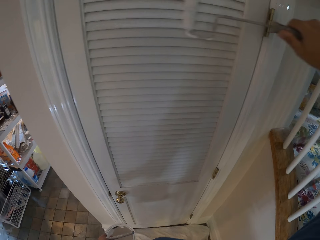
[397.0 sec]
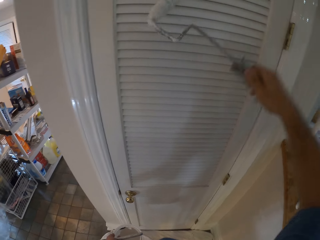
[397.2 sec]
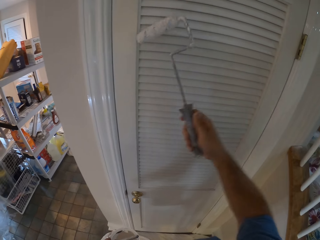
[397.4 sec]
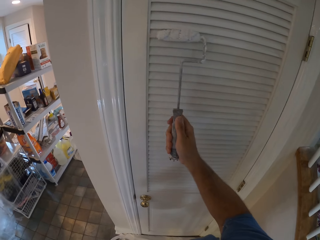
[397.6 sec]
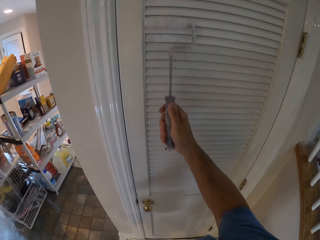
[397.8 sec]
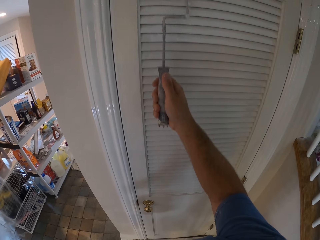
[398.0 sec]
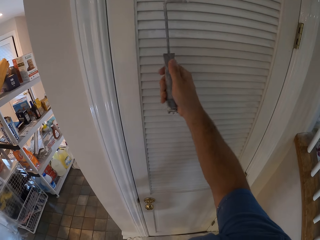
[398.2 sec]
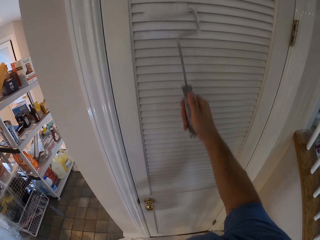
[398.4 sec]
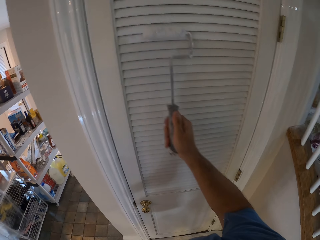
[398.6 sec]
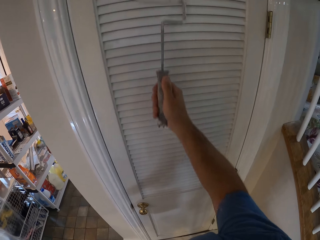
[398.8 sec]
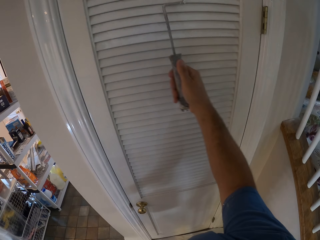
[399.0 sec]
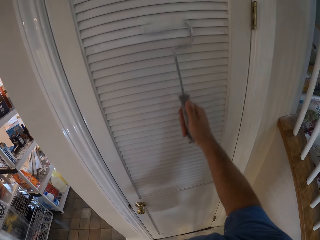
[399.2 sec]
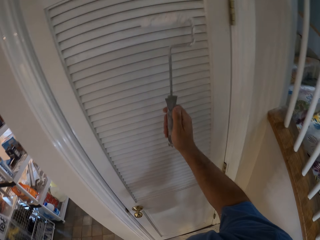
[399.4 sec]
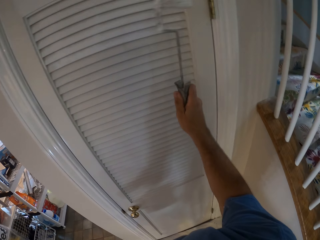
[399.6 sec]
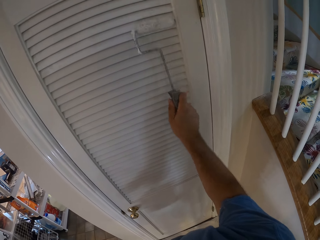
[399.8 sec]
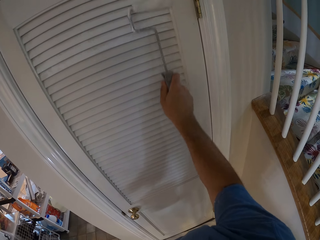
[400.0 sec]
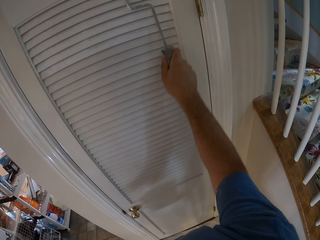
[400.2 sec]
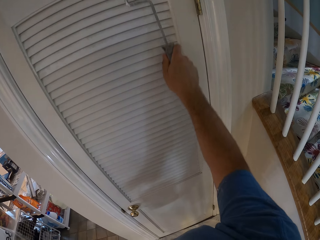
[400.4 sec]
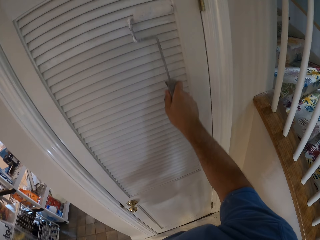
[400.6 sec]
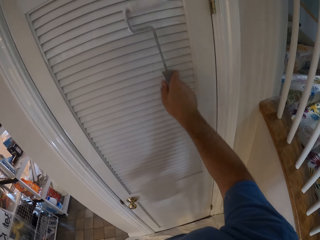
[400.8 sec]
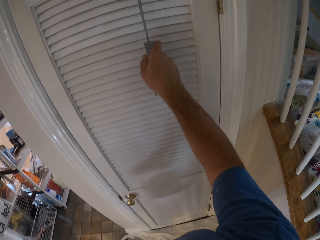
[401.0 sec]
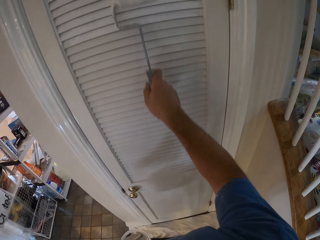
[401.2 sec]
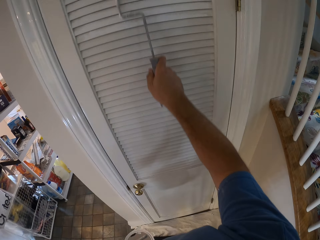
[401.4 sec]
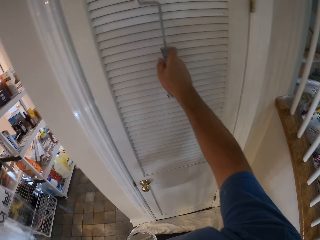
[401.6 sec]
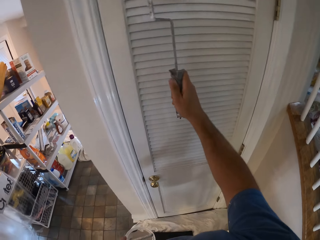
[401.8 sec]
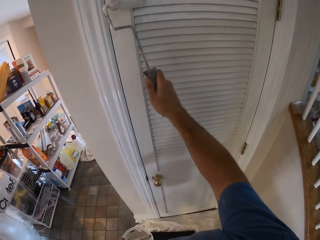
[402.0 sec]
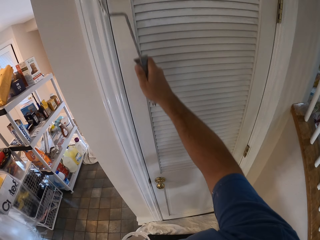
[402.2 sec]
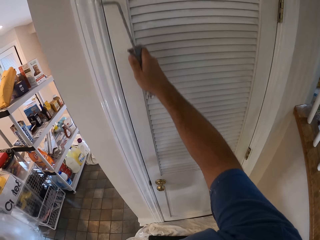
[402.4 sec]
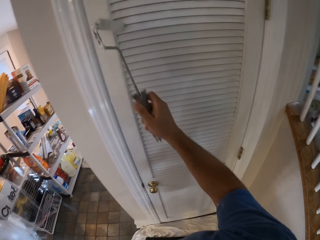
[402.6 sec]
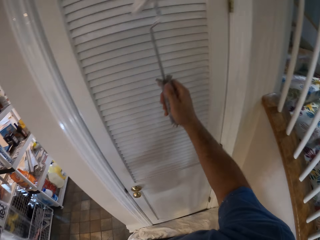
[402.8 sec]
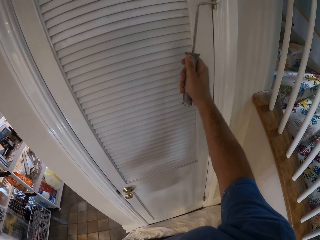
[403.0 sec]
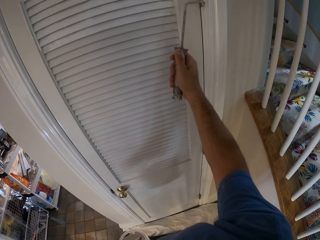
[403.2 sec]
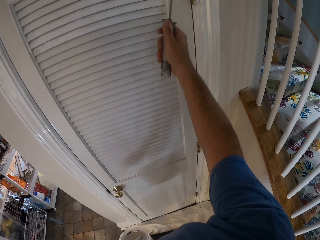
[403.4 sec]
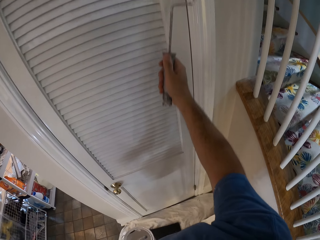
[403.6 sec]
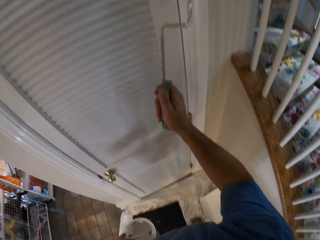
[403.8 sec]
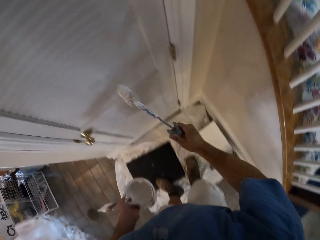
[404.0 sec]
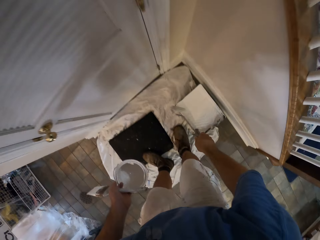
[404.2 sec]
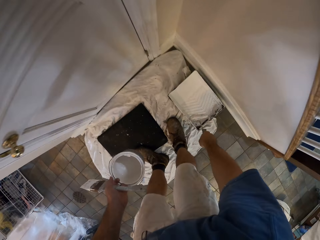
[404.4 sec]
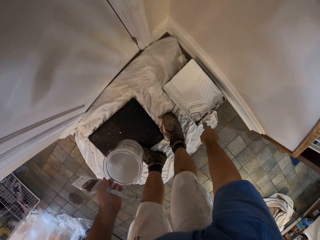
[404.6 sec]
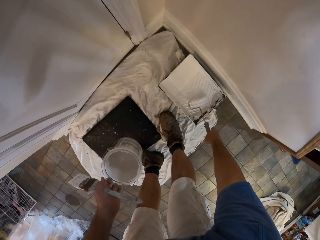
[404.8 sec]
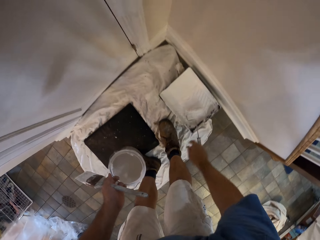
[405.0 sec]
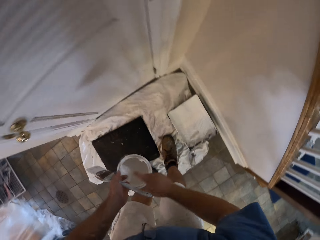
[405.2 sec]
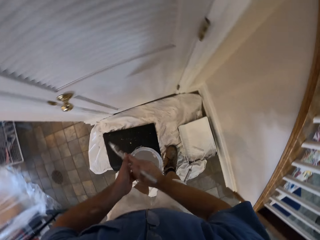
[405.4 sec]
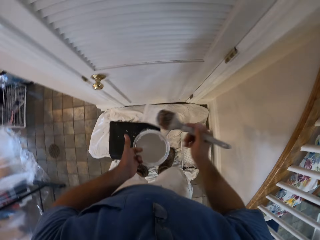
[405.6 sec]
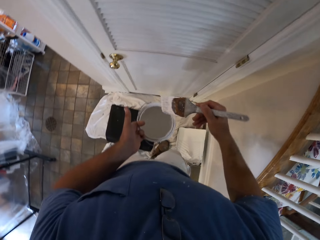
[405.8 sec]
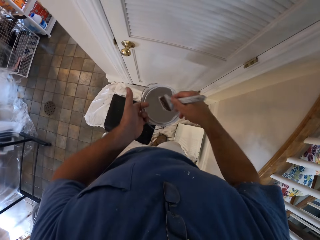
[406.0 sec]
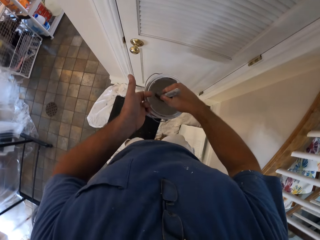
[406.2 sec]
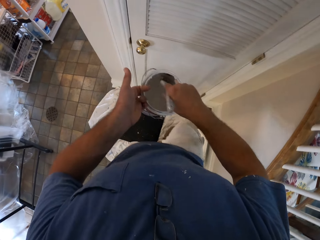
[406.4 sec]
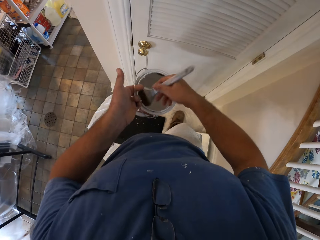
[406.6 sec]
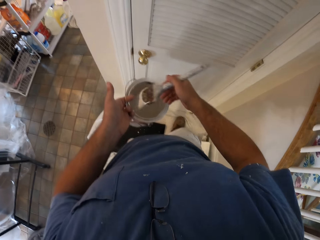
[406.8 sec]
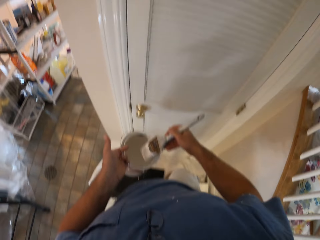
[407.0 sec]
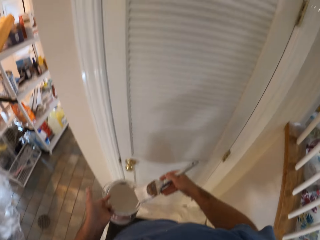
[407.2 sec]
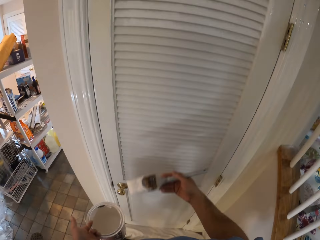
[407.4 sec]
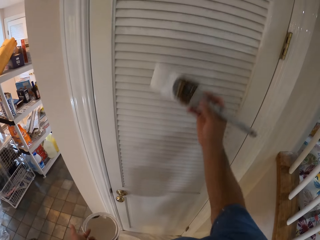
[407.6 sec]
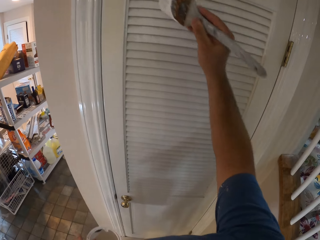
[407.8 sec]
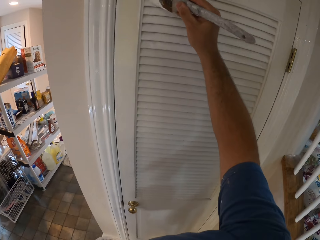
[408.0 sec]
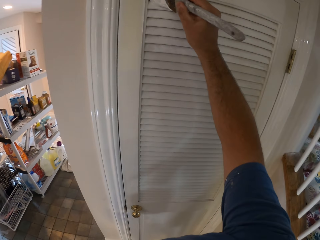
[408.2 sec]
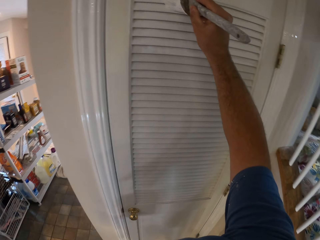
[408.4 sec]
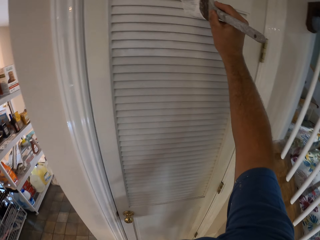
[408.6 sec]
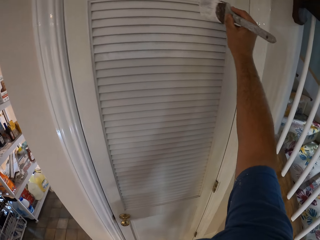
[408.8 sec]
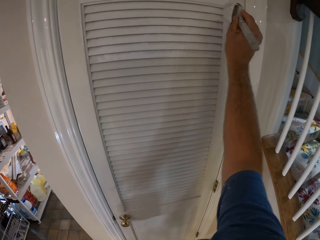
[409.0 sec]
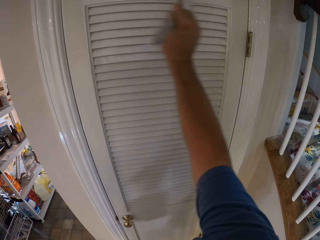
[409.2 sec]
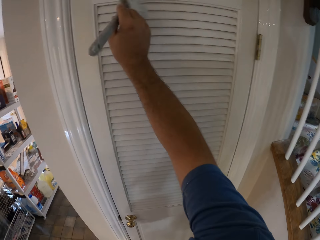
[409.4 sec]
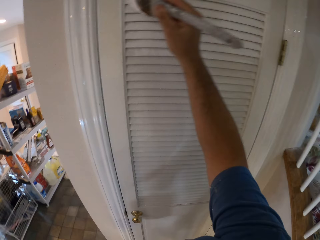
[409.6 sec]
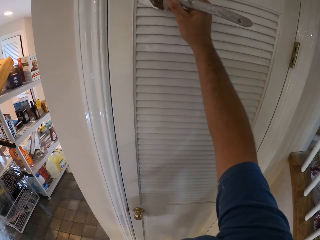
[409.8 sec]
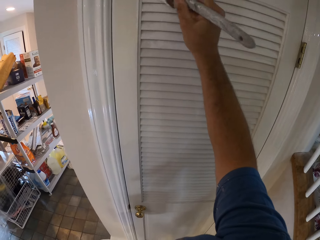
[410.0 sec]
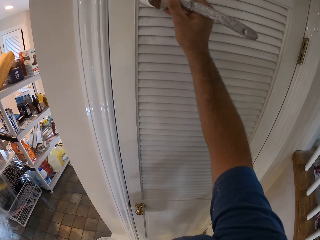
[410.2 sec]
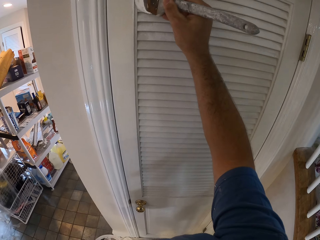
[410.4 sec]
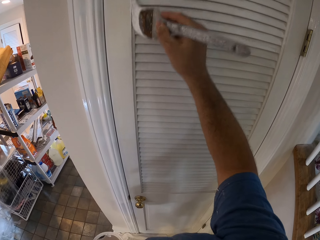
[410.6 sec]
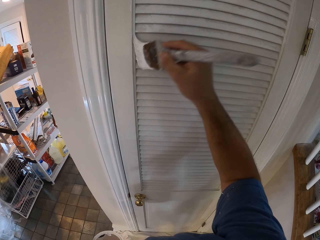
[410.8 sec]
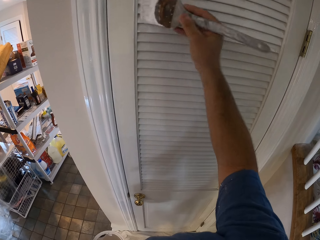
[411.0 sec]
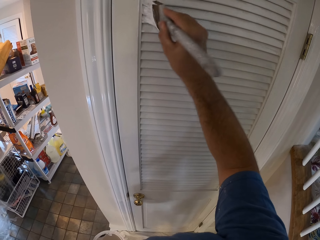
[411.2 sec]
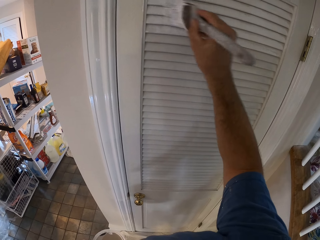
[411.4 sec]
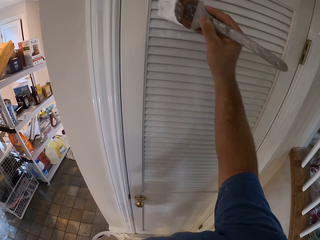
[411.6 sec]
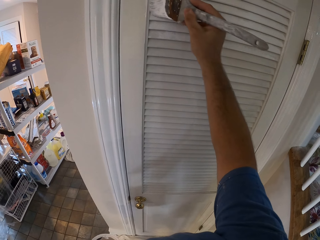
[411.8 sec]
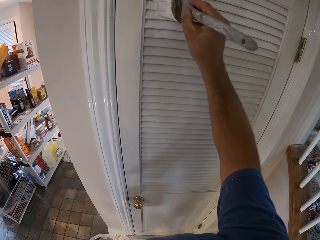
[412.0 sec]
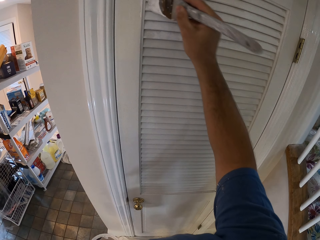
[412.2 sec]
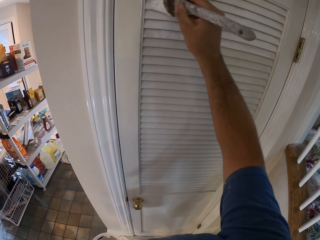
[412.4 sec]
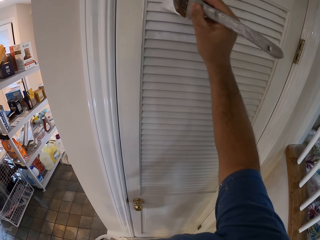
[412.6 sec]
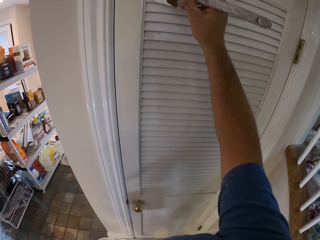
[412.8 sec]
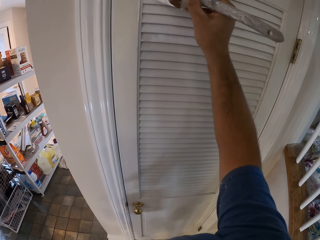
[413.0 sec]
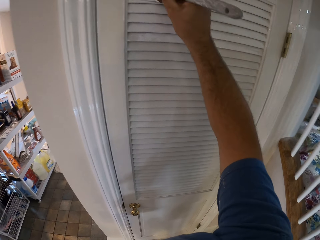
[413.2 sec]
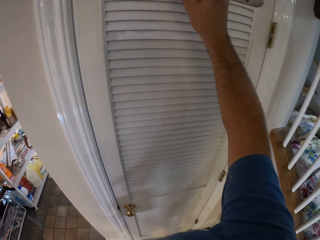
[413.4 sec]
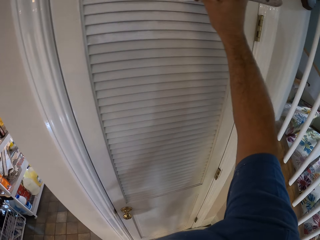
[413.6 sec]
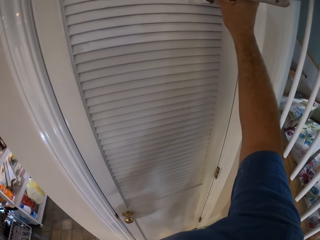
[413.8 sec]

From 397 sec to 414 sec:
The camera wearer drops the paint roller on the white steel dustpan on the floor. He passes the paint brush to his right hand. He picks up the paintbrush. He dips the paint brush into the paint container. He removes the paint brush from the paint container. He paints the door with the paint brush in his right hand.

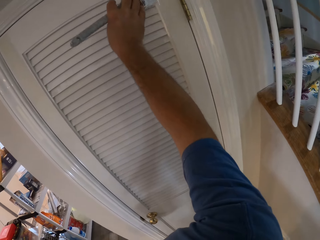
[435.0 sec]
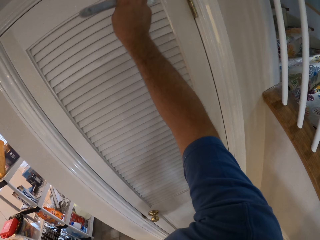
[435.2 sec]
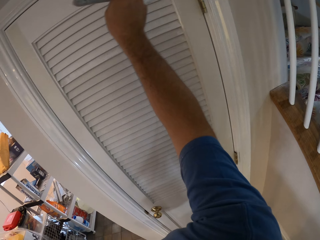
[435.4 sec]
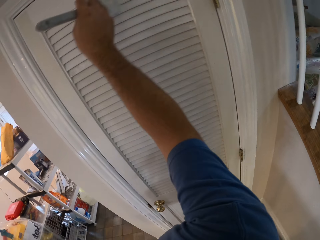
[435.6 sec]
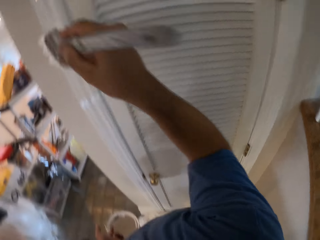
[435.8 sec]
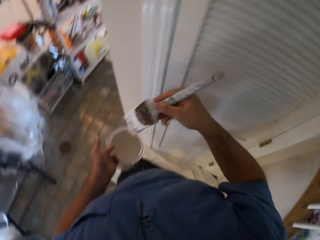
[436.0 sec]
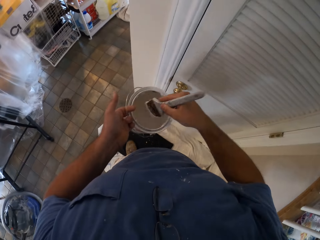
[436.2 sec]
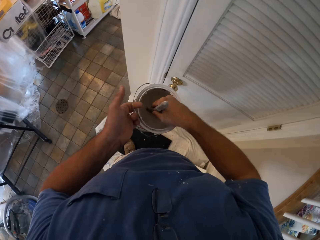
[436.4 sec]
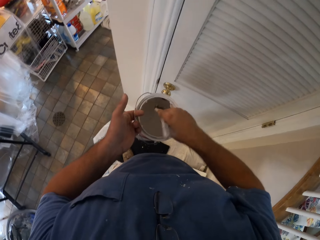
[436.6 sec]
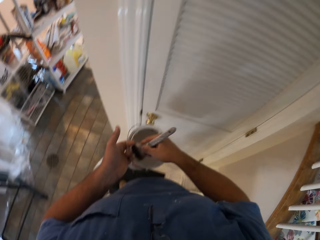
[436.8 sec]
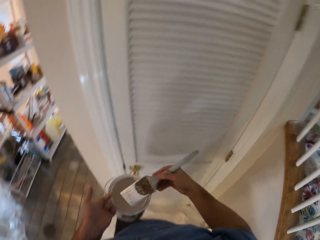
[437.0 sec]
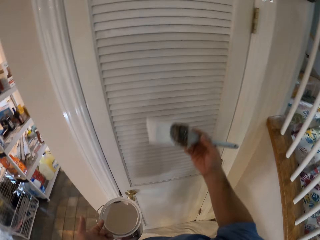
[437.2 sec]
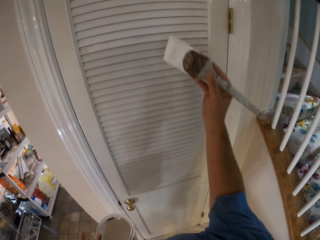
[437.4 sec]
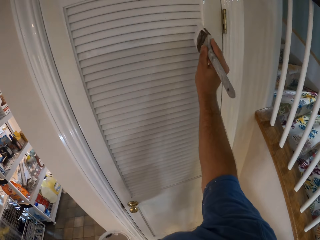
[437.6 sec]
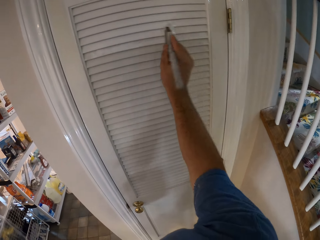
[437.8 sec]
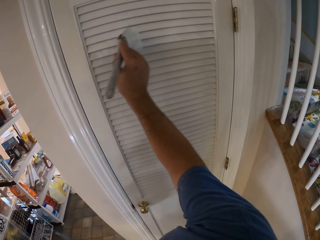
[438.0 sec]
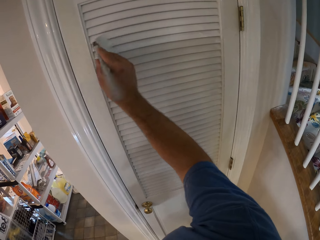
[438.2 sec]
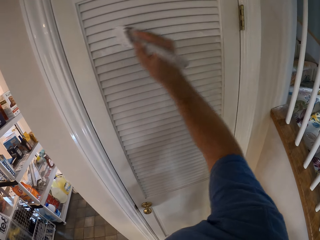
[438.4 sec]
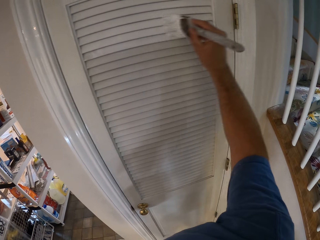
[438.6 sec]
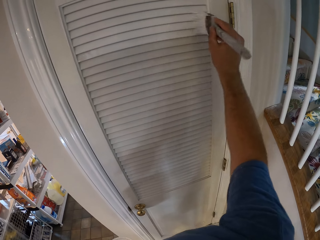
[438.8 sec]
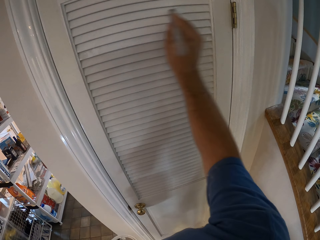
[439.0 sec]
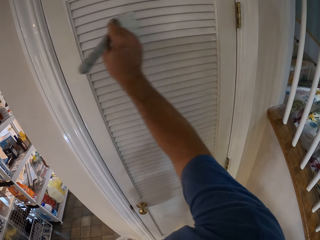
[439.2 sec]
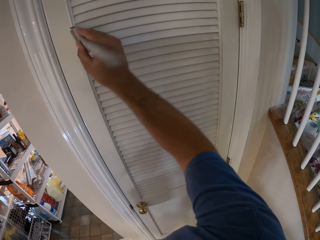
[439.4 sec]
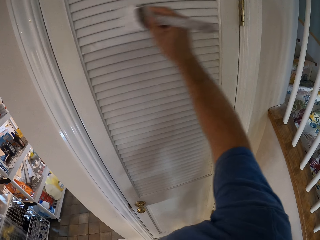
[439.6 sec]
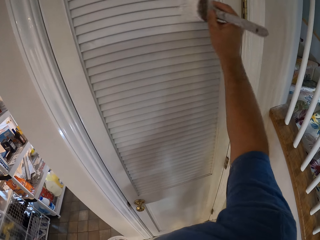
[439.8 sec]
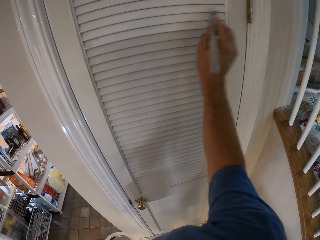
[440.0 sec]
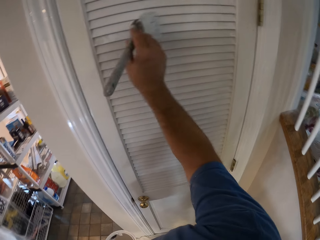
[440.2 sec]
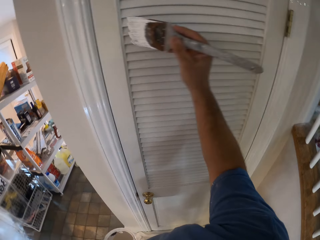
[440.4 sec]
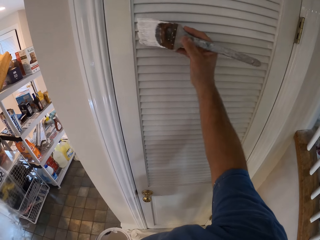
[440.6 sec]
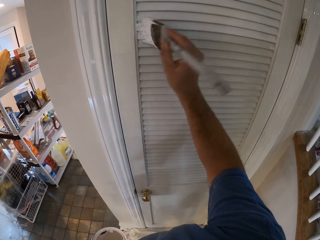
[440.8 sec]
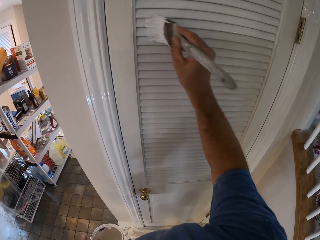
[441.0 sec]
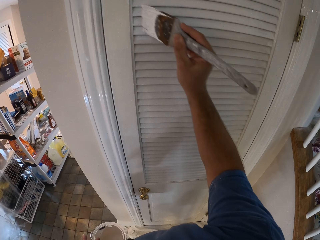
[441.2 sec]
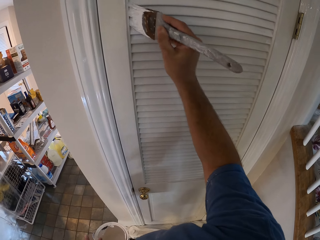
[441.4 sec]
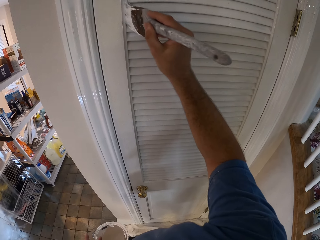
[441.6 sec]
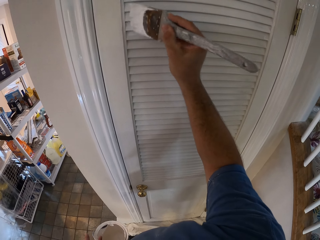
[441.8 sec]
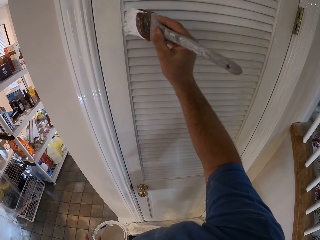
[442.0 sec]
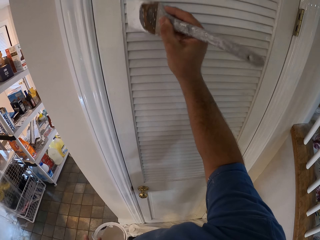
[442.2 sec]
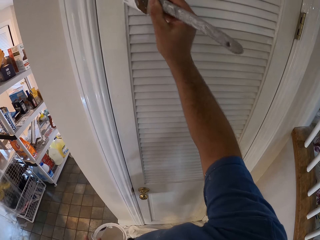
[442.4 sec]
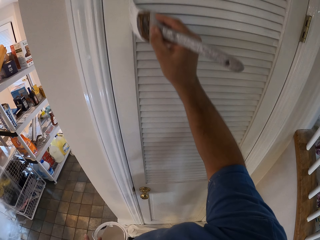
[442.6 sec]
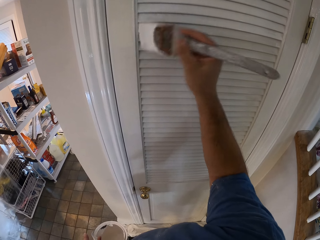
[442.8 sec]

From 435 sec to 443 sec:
The camera wearer dips the paint brush into the paint container. He removes the paint brush from the paint container. He paints the door with the paint brush in his right hand.
